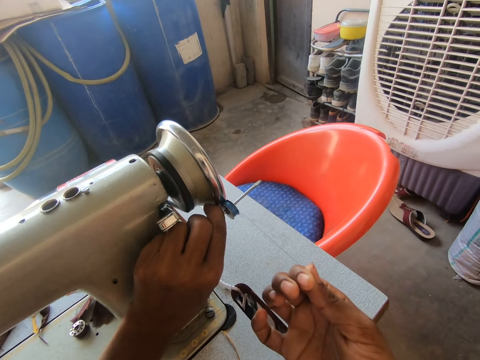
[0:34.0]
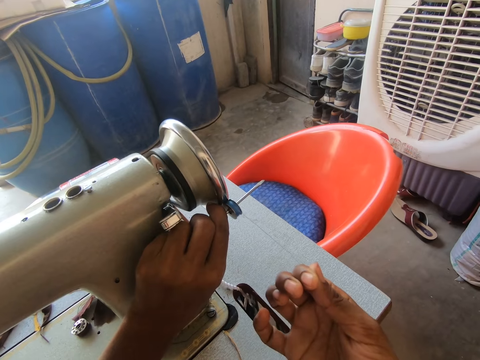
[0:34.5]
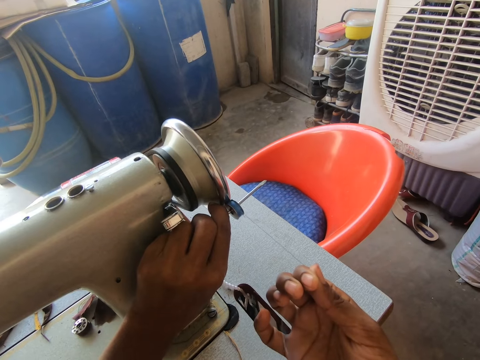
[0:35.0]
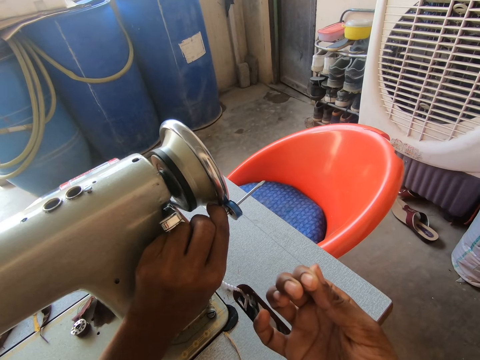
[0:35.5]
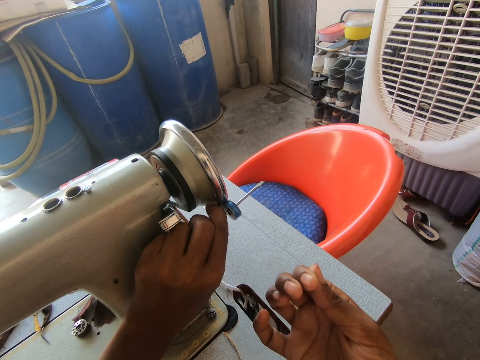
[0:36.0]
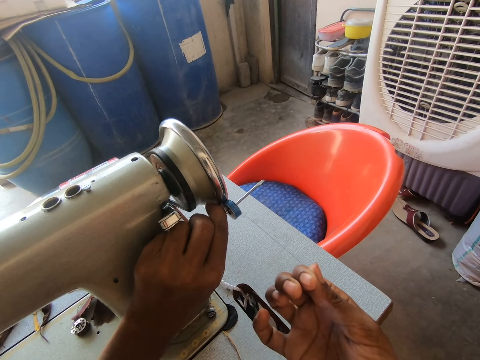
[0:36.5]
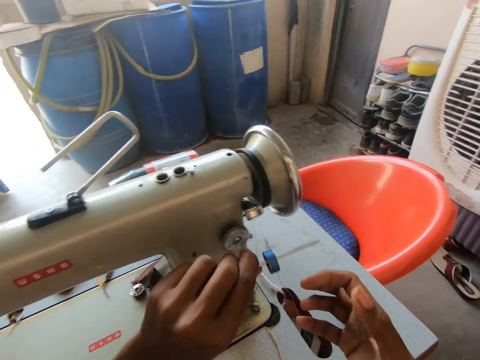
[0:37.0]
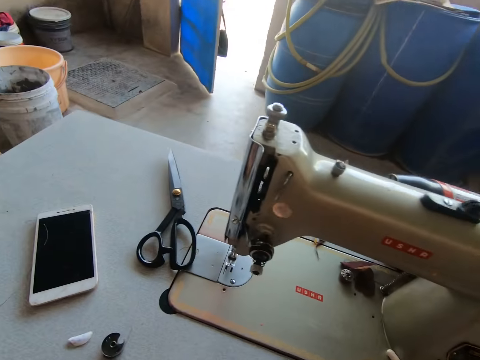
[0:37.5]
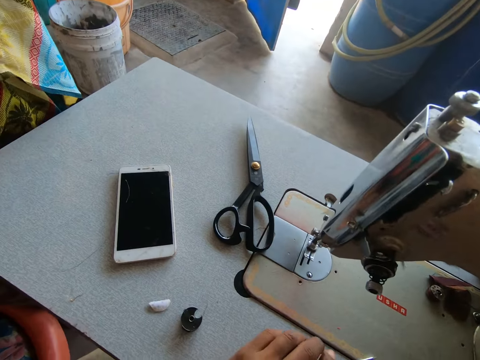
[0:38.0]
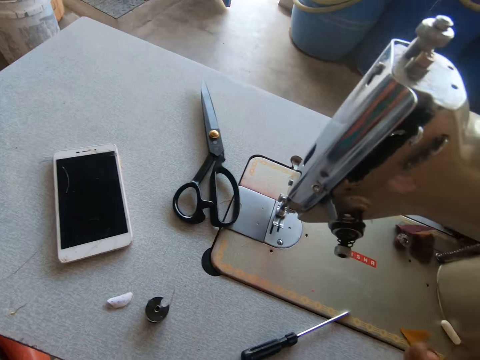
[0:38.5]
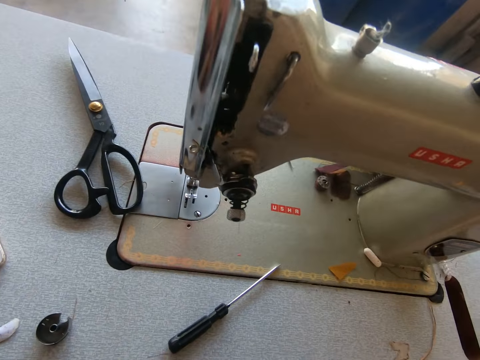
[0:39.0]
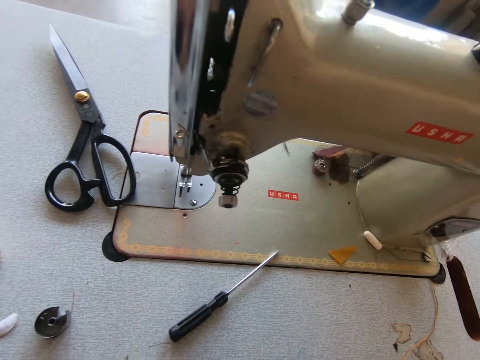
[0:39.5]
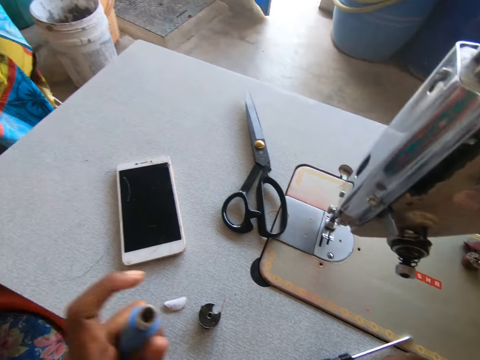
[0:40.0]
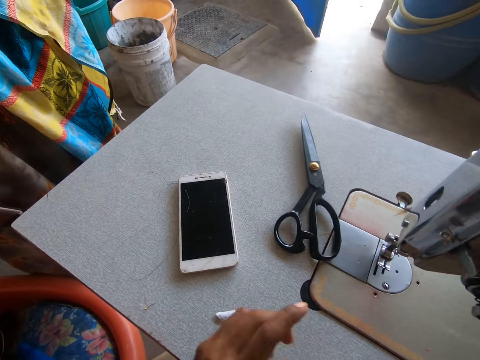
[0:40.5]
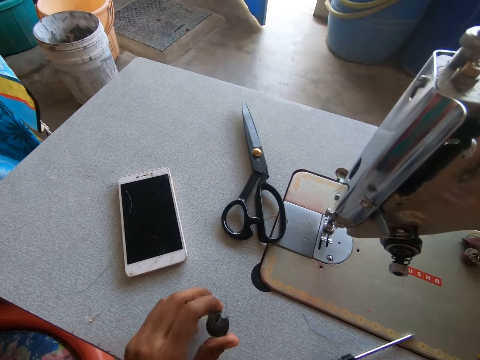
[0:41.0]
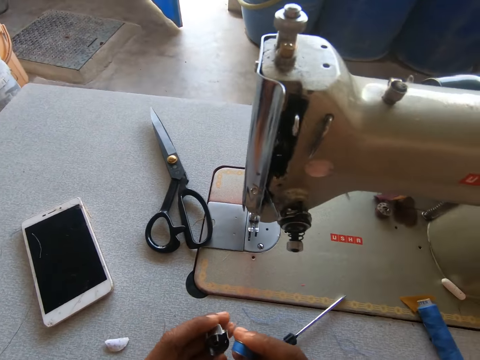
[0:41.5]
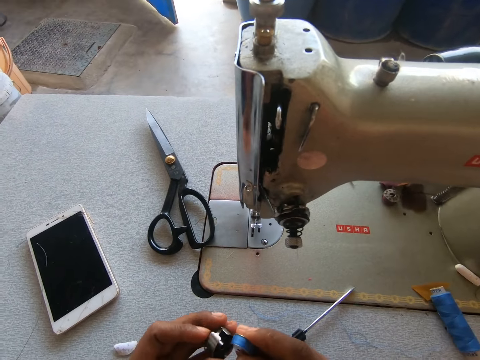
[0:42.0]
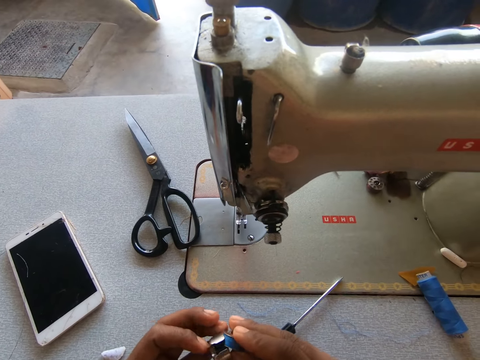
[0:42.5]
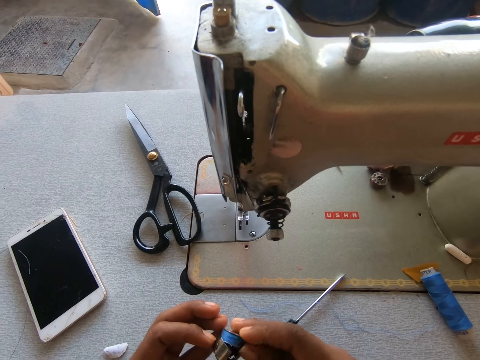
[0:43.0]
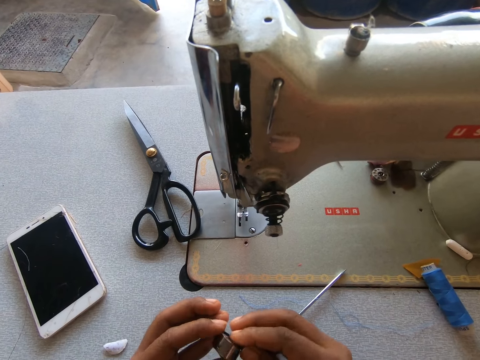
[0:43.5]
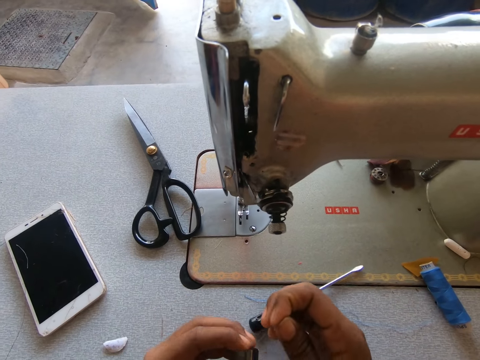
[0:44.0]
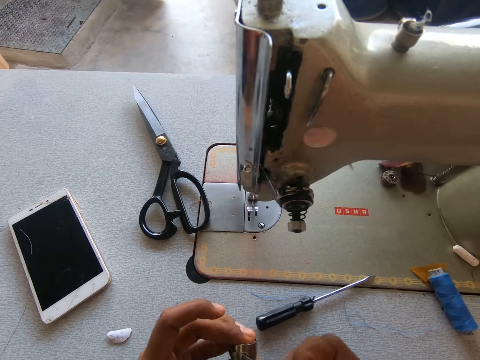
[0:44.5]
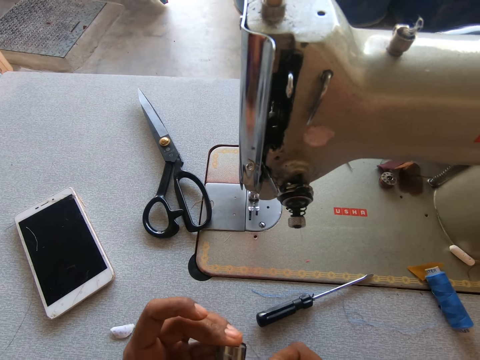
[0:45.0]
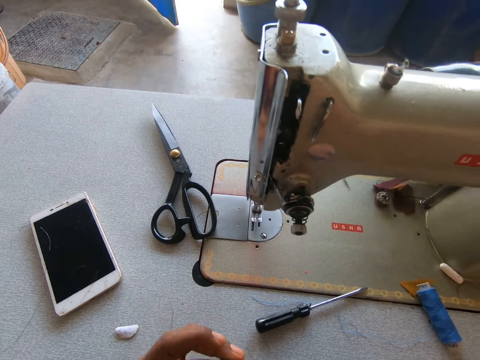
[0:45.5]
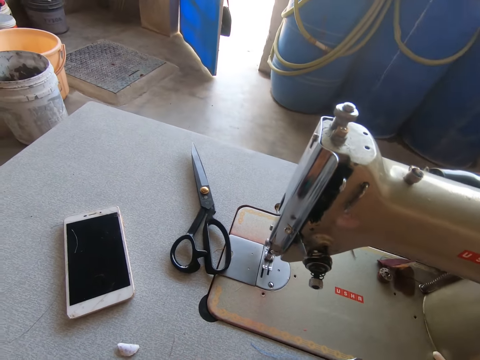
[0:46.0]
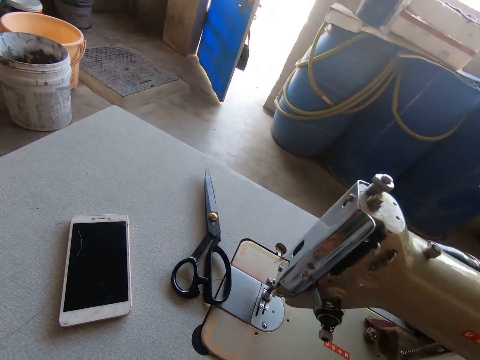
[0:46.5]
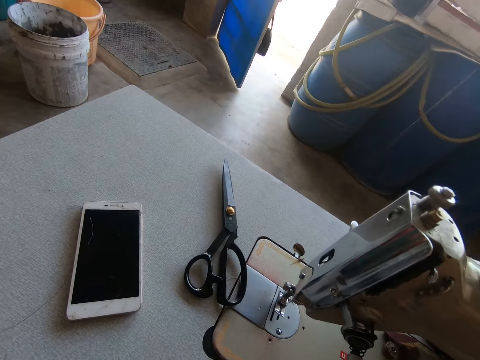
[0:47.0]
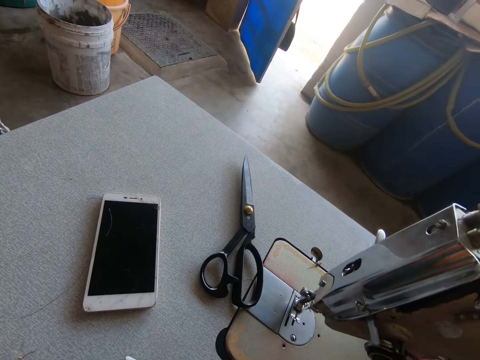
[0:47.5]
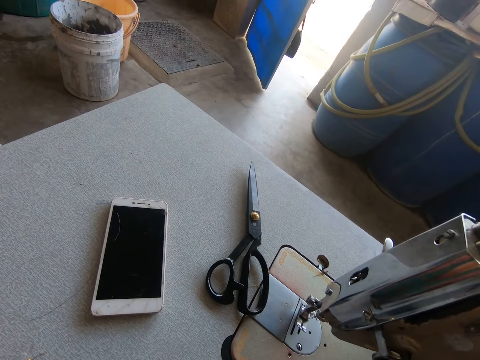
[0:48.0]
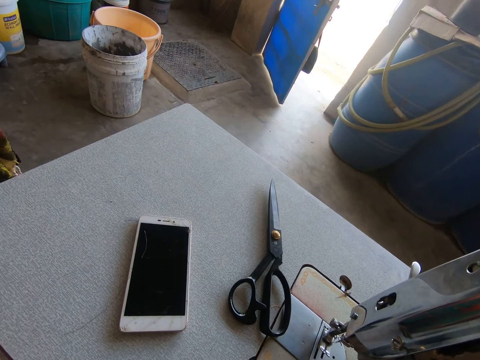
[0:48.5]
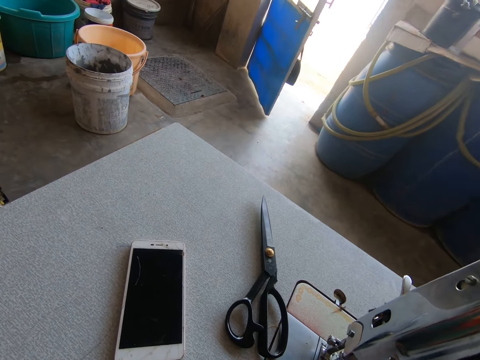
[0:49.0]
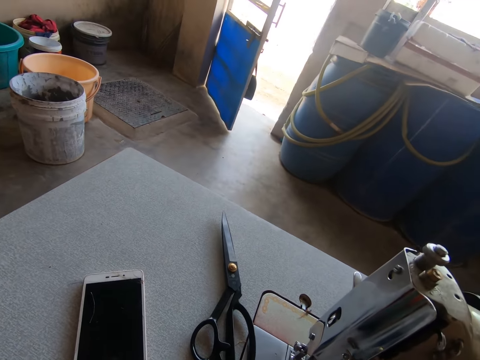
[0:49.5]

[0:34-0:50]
The camera wearer removes a hand from the thread. They drop the screwdriver. They look around the sewing machine. They pick up a bobbin case. They fix the bobbin into the bobbin case. They straighten the thread. They look around a room.

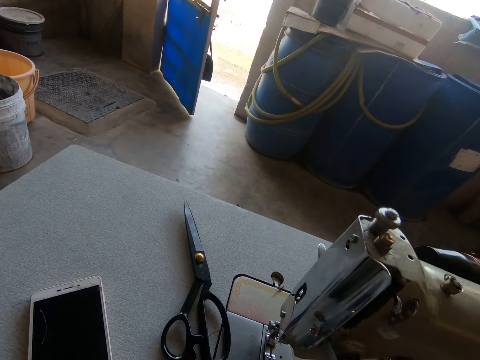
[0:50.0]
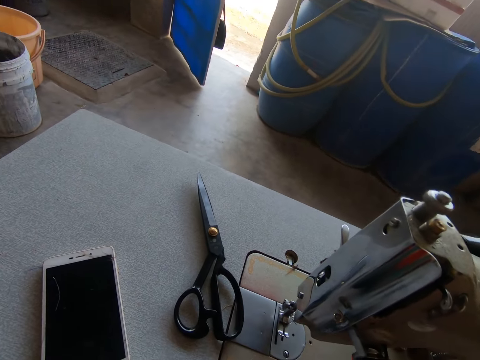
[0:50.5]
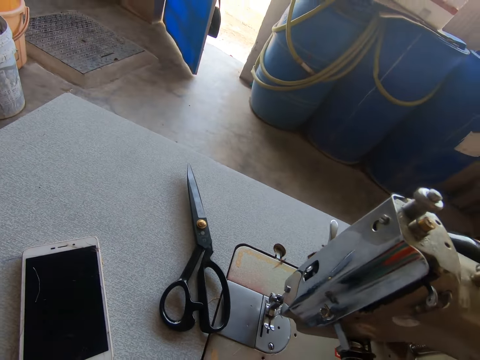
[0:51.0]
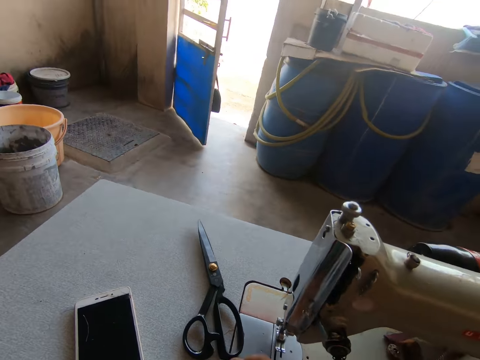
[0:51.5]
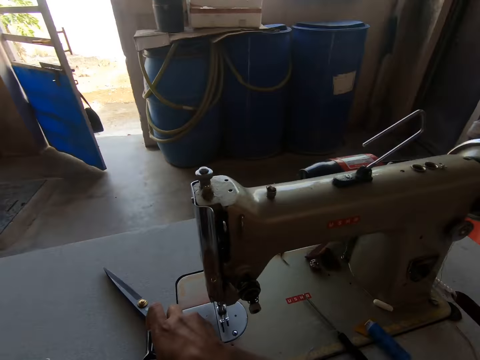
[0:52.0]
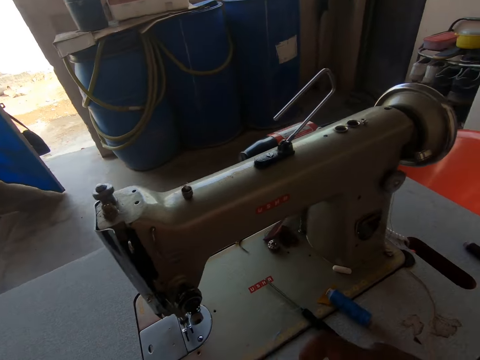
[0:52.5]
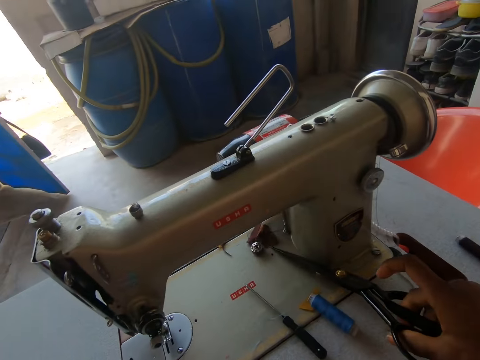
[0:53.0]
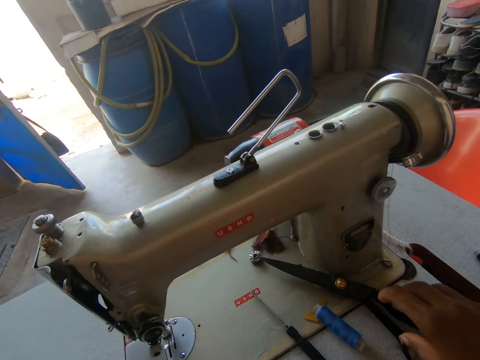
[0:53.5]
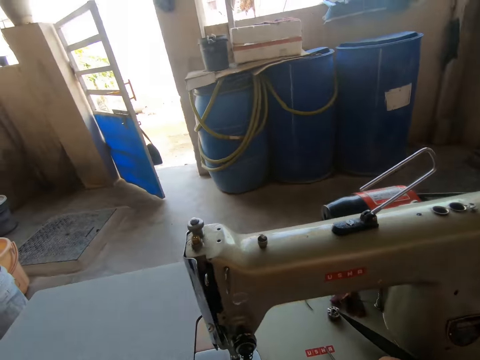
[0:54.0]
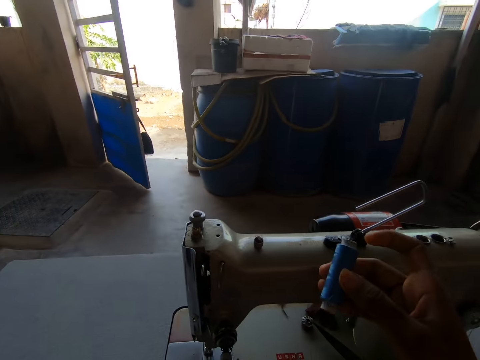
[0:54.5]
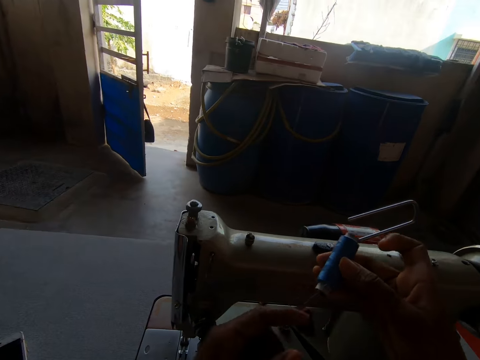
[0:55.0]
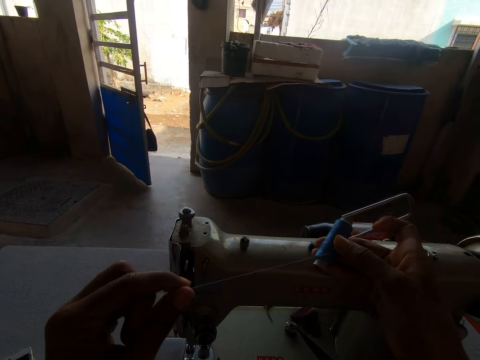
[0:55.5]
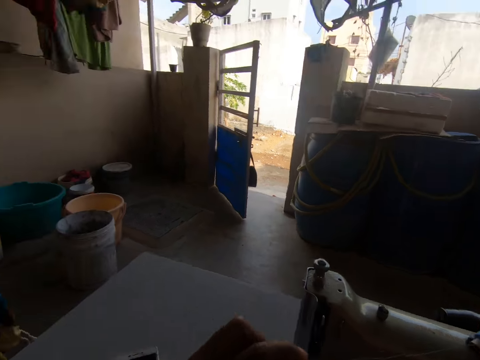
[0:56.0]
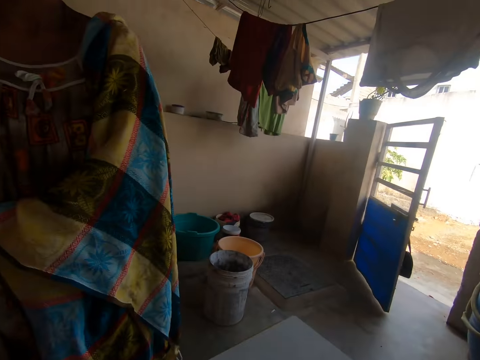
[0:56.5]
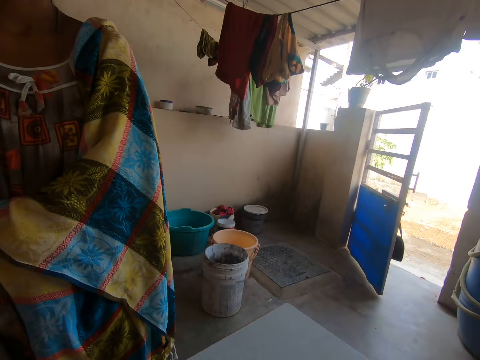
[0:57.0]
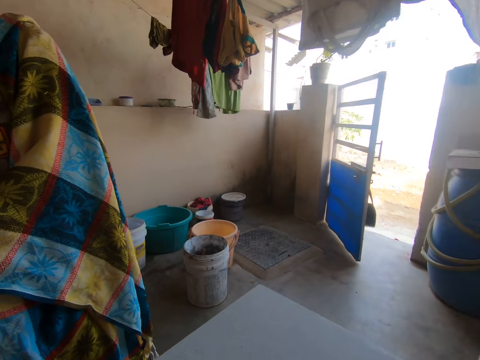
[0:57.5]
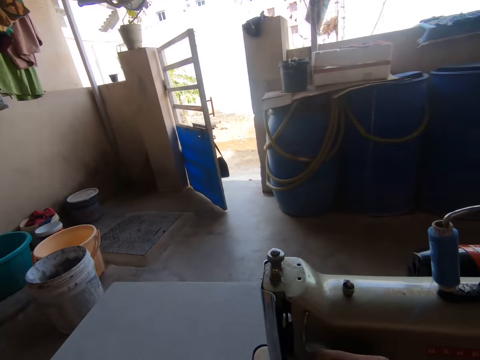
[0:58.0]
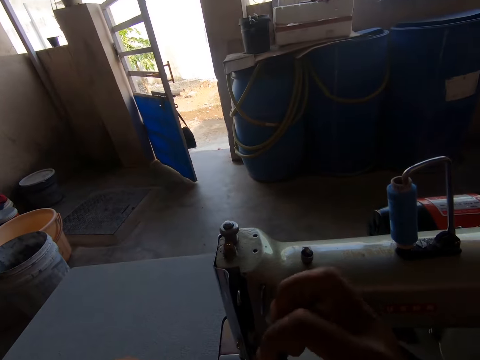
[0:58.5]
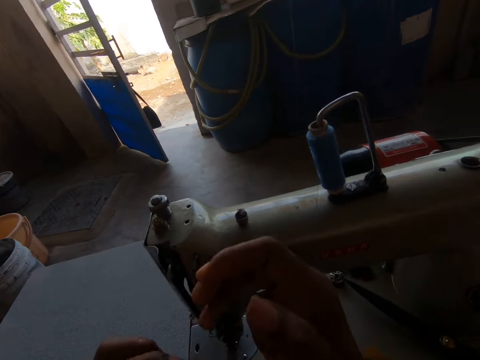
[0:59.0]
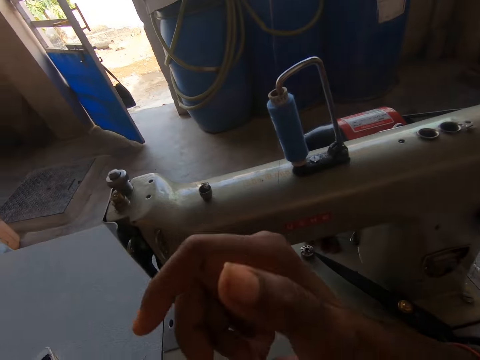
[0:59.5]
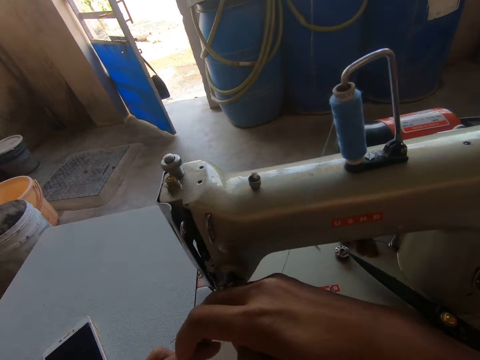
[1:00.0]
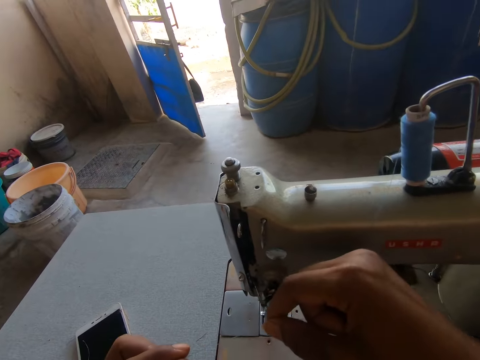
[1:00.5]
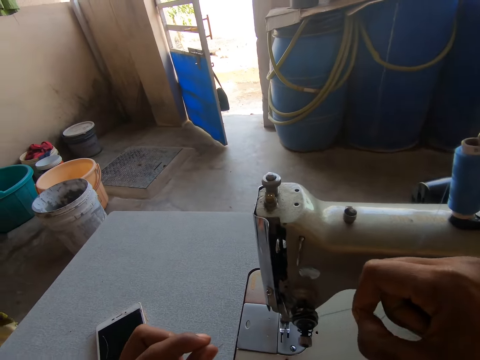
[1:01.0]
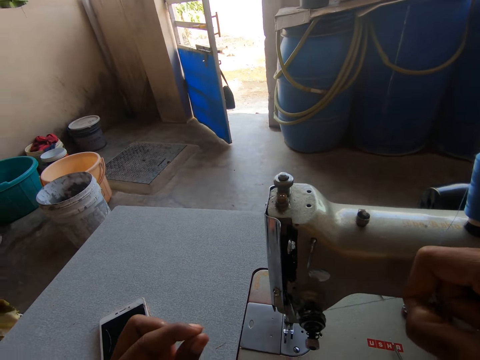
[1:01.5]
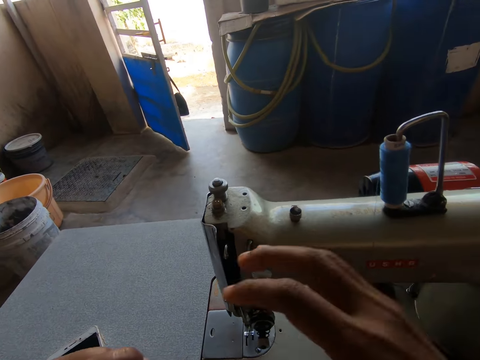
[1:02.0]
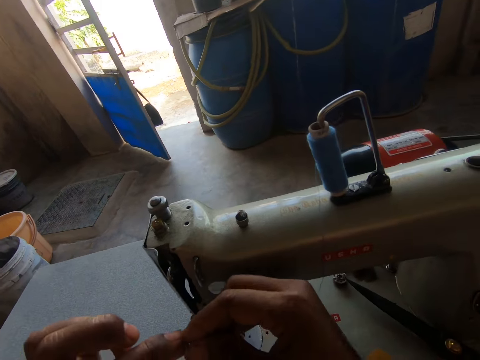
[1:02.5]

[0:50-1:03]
The camera wearer picks up a pair of scissors. They drop the pair of scissors on the sewing machine. They move the scissors. They pick up the thread. They unroll the thread. They pull the thread. They look around a room. A person stands next to a sewing machine. The camera wearer looks around the room. They hold the thread. They unroll the thread.
